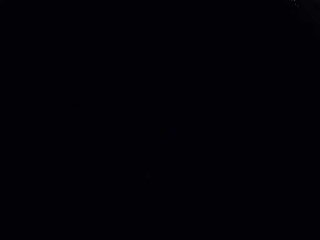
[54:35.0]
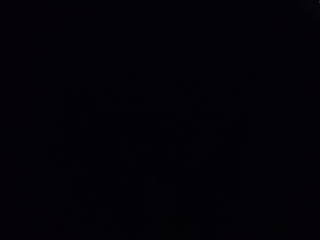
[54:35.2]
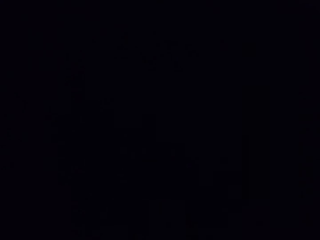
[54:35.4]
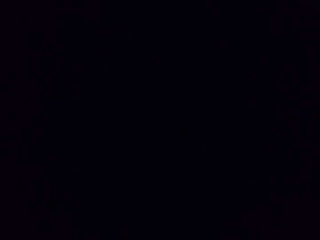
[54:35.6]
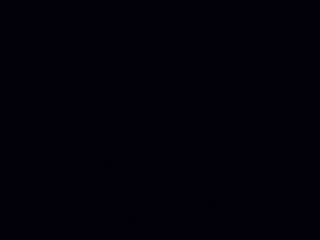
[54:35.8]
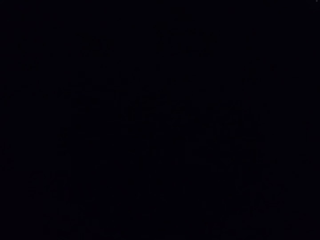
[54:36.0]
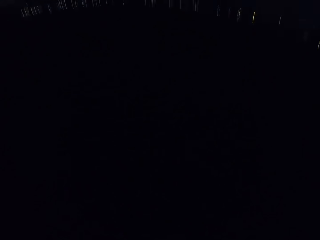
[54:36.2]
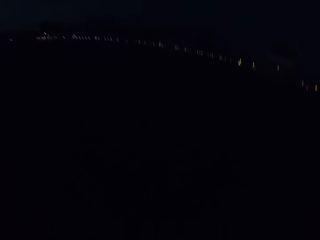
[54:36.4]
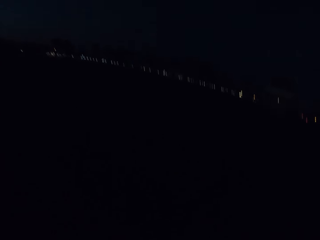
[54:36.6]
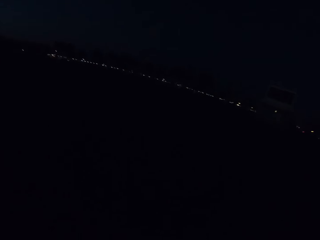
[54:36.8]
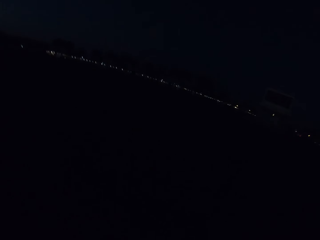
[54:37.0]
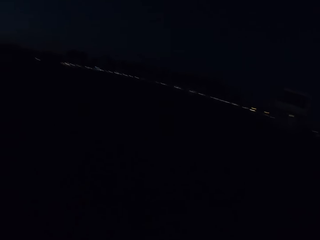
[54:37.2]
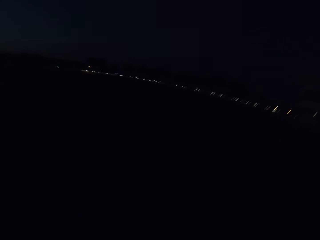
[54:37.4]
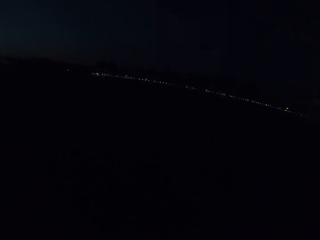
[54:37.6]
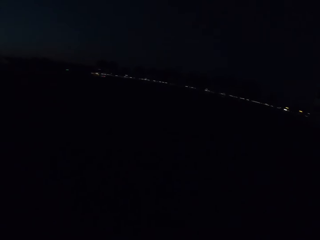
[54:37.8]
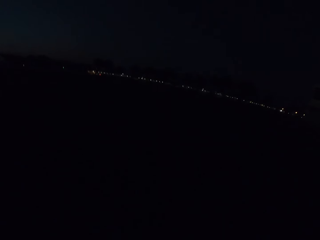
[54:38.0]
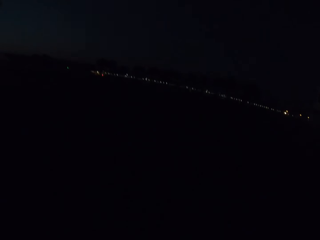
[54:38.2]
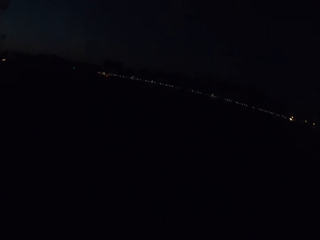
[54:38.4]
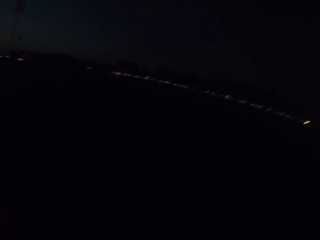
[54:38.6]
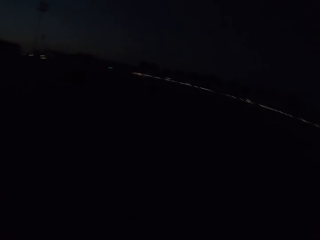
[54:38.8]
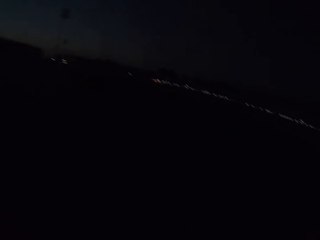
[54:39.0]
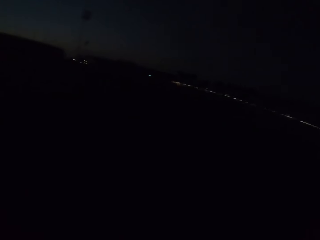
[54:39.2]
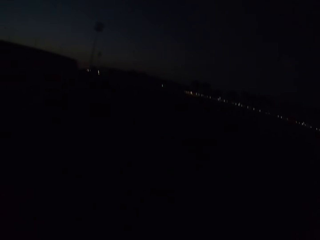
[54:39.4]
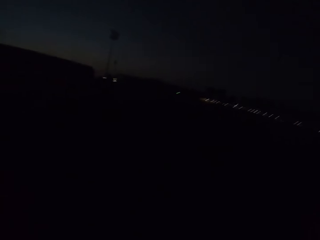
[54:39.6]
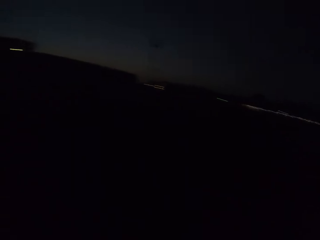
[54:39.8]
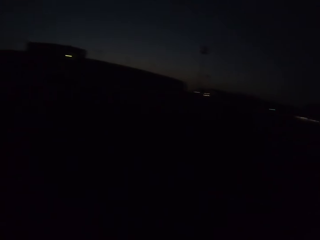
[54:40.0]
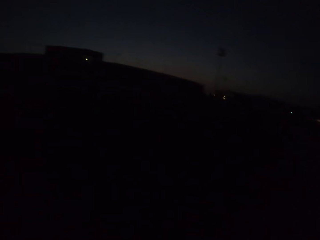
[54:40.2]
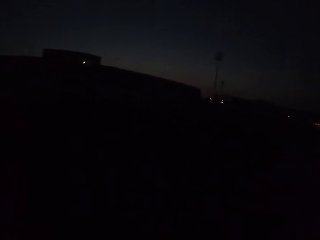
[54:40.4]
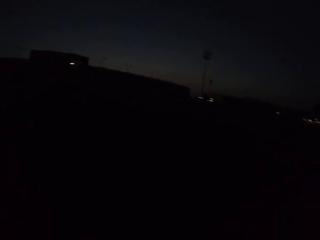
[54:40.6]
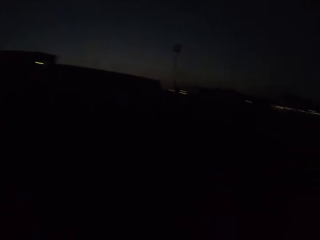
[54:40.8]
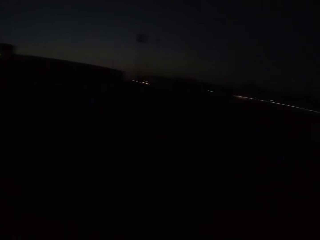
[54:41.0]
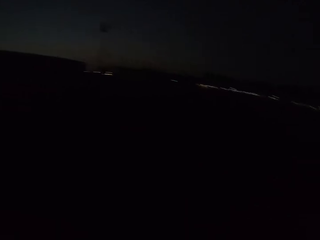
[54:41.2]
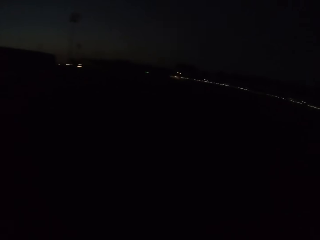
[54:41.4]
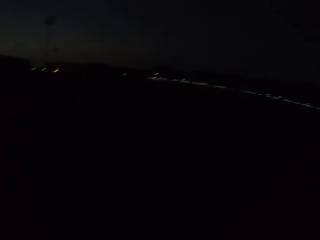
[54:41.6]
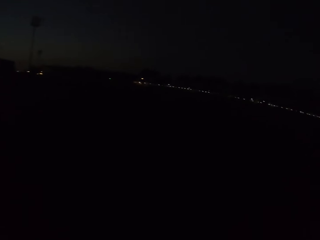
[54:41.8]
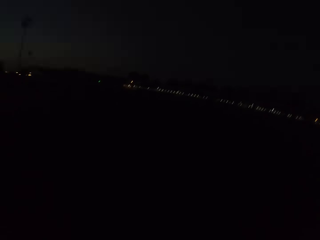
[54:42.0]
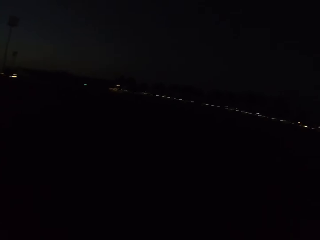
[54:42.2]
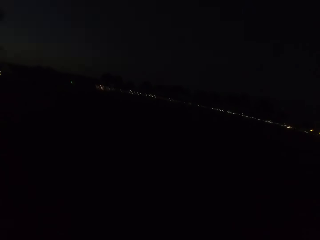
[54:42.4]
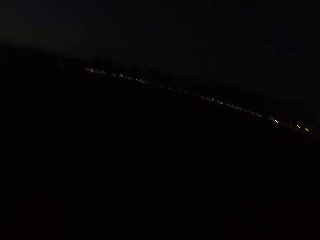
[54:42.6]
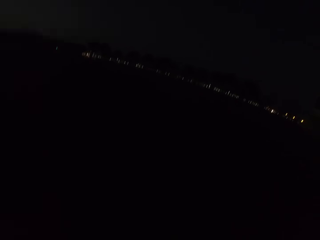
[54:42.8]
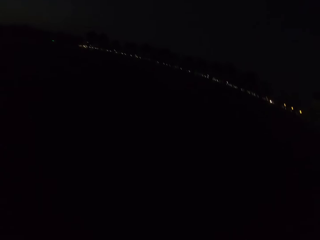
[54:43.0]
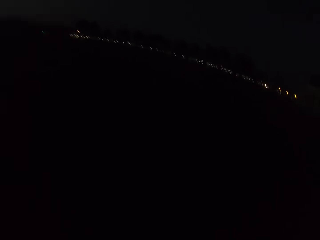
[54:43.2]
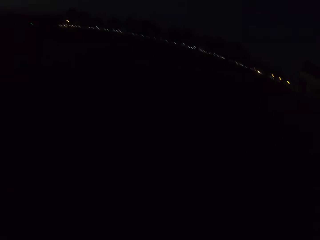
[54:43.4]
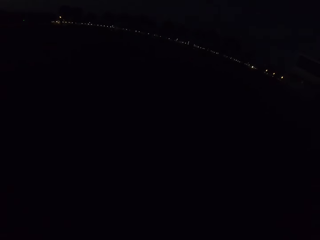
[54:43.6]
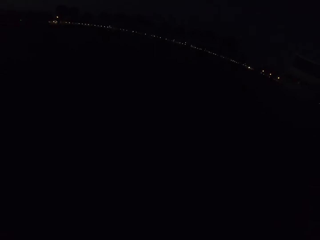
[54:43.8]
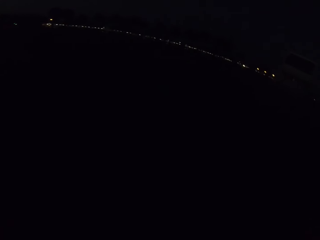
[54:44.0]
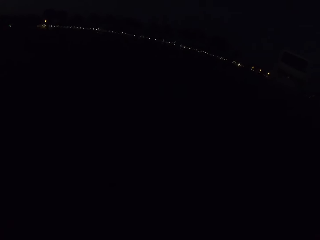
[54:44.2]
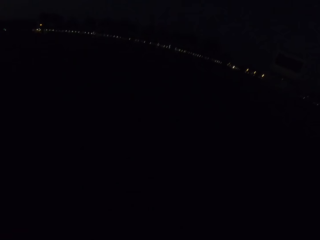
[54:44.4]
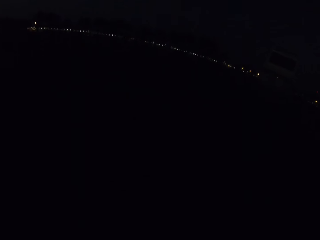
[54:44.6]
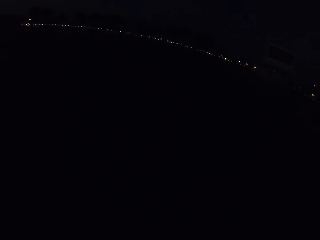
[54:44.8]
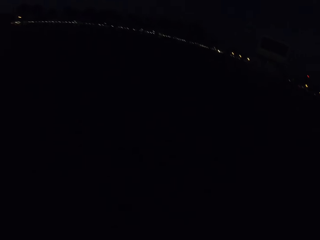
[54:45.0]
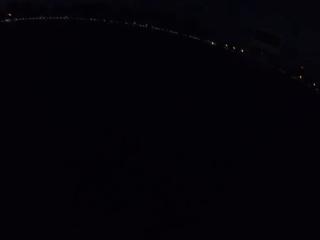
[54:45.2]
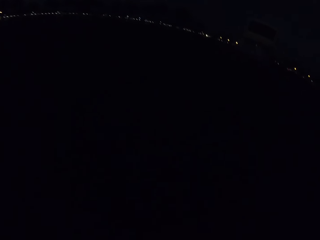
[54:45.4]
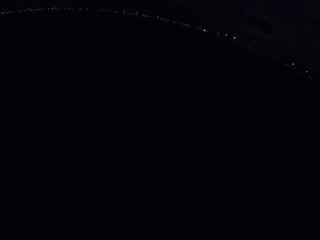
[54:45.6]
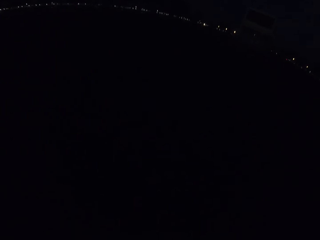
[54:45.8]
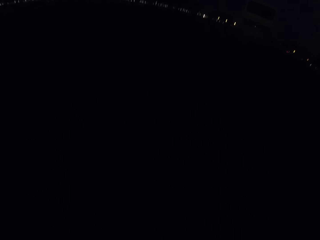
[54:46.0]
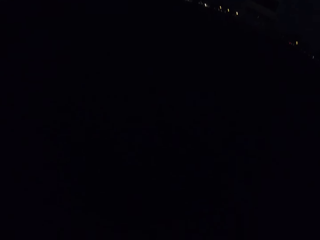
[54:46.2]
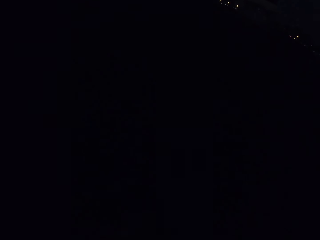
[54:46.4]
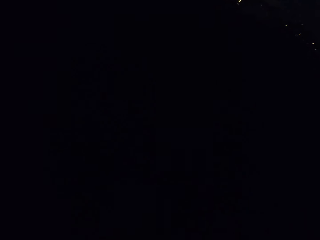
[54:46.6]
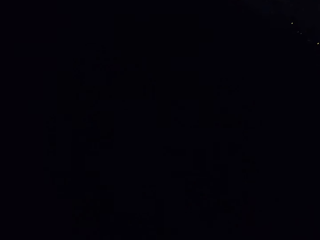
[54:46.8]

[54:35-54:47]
The camera wearer looks around repeatedly. They walk on the road.

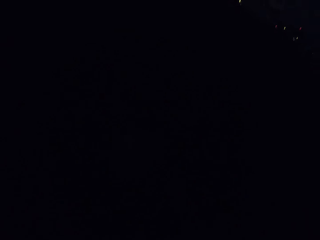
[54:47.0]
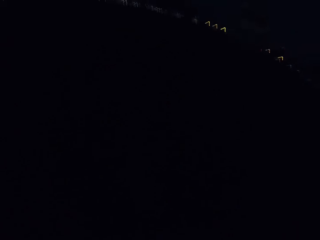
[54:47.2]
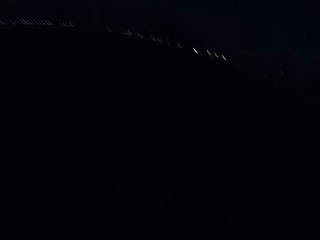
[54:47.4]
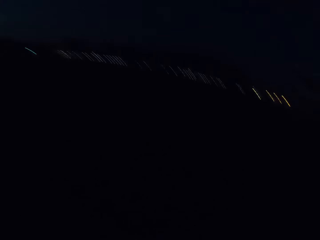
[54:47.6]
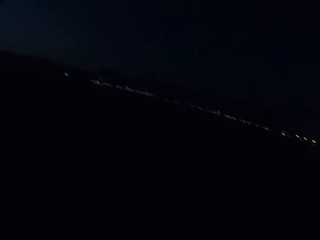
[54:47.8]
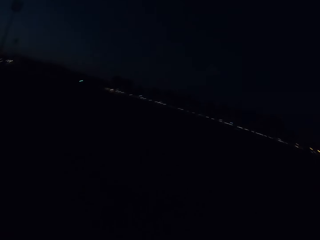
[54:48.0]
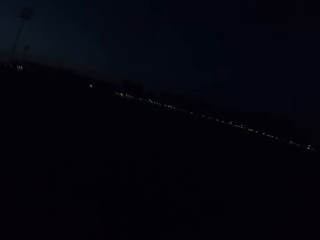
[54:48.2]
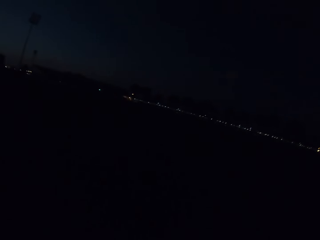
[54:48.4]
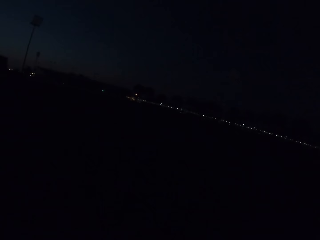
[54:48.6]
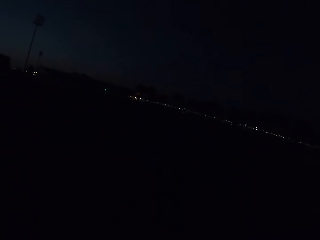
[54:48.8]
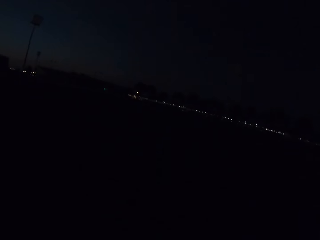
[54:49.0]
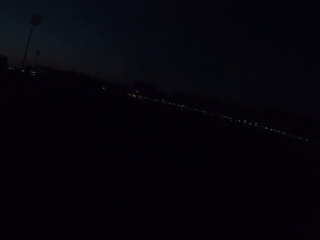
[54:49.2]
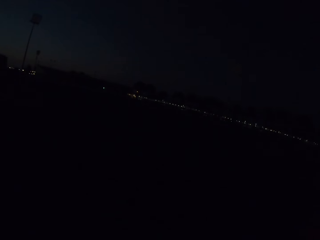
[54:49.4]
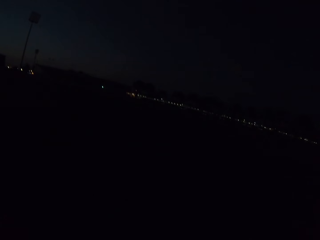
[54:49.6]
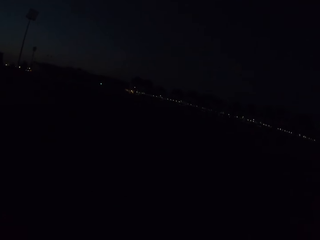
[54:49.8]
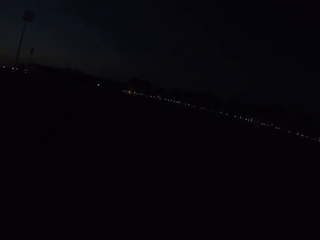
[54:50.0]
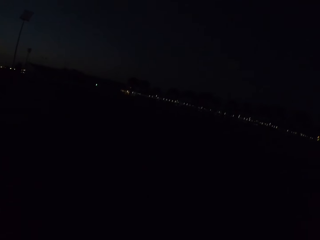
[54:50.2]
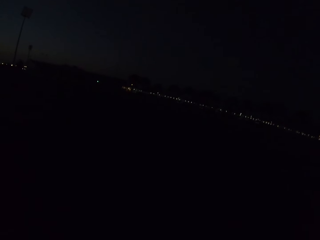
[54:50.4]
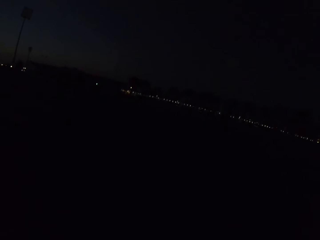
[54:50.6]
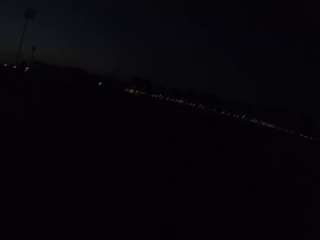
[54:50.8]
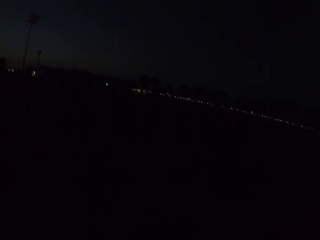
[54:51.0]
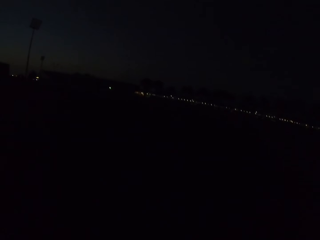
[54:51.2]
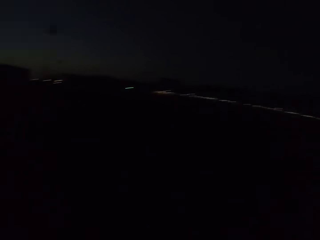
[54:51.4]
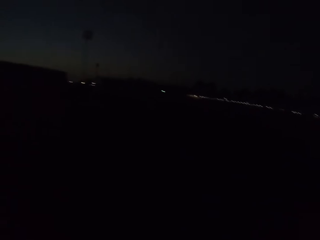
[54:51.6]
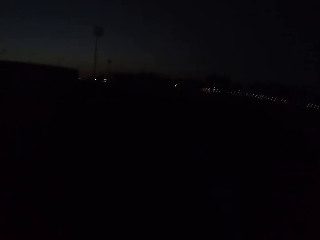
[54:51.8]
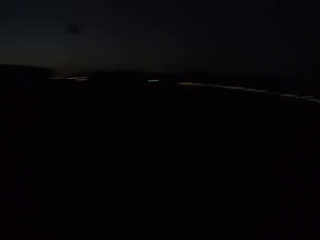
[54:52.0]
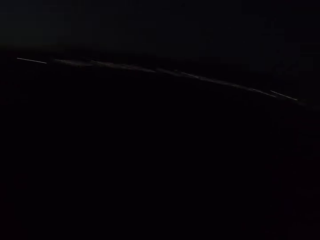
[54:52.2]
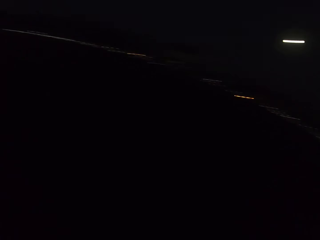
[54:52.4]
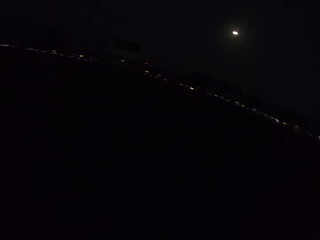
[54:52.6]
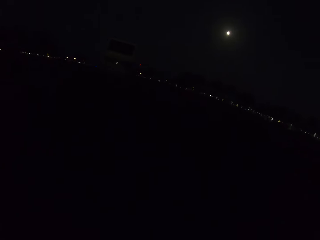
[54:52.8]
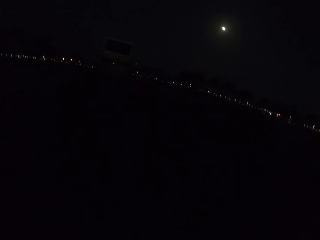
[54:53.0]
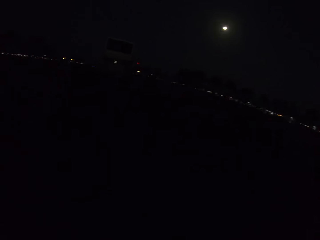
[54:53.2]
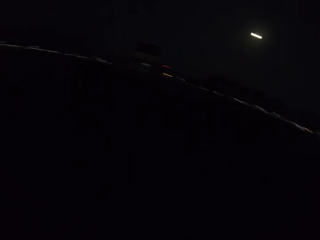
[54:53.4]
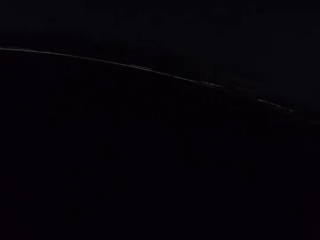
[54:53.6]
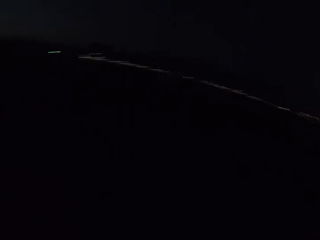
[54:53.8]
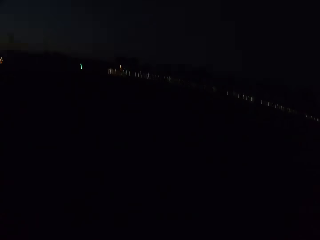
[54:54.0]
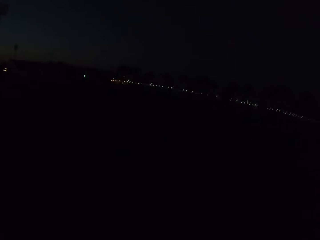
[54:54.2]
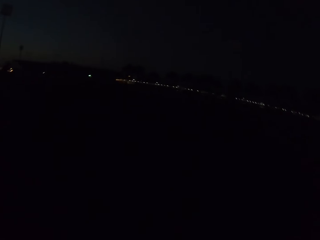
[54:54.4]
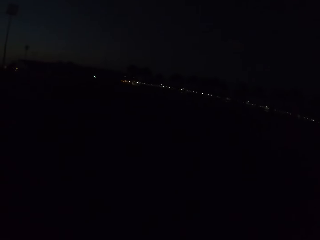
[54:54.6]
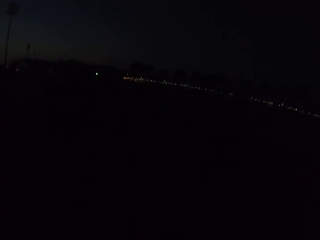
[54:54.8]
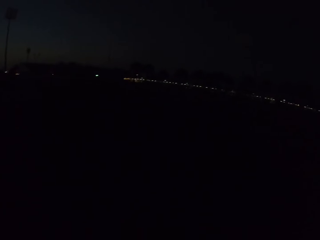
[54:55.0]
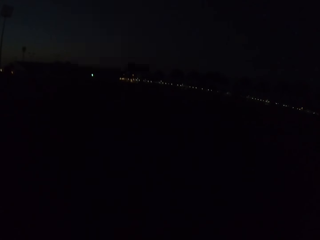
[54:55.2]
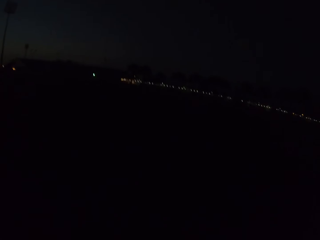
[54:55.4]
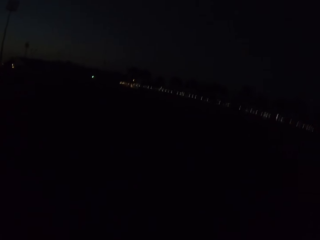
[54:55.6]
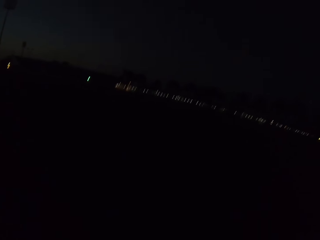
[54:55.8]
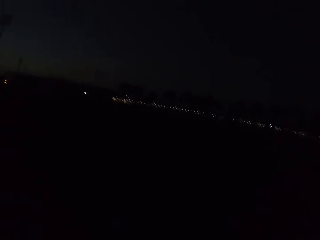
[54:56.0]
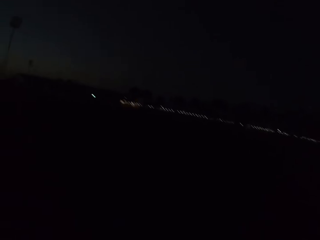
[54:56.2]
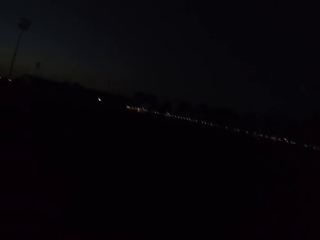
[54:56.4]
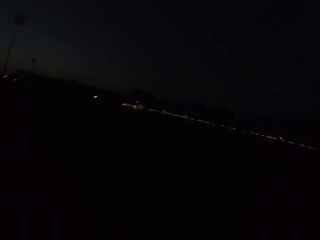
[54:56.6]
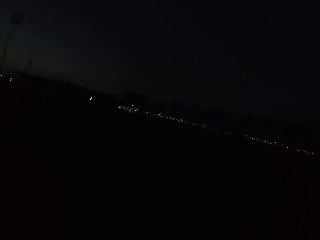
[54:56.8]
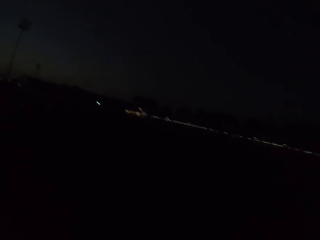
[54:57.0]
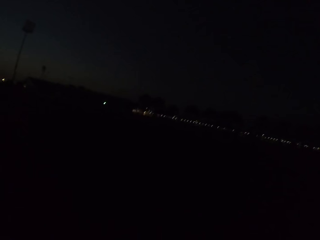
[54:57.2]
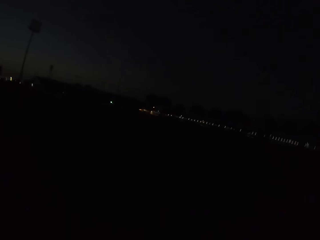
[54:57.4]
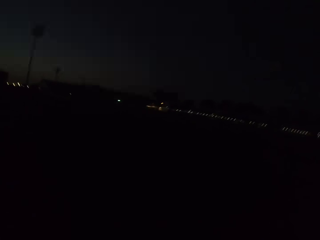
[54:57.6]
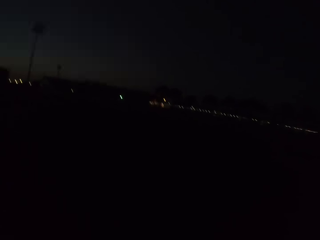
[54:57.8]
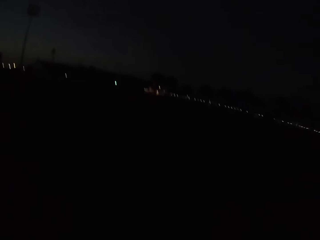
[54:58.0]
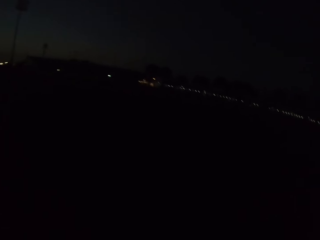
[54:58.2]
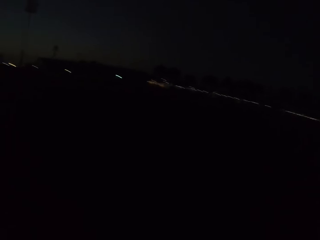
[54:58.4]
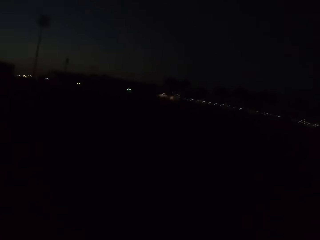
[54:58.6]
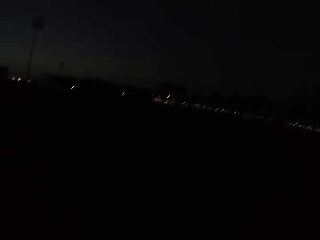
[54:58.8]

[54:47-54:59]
The camera wearer looks around. They walk on the road. They look around. They look around again. They walk on the road.
